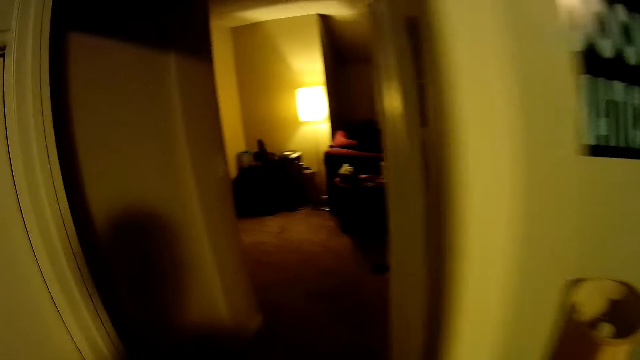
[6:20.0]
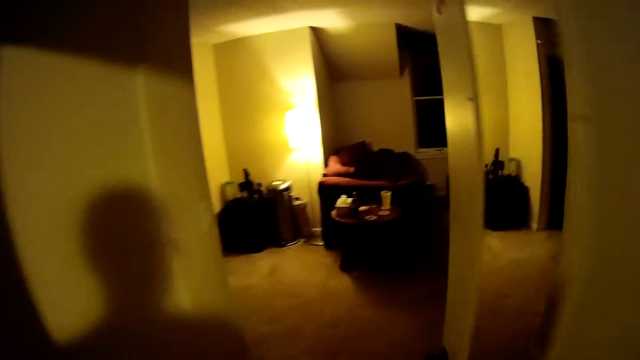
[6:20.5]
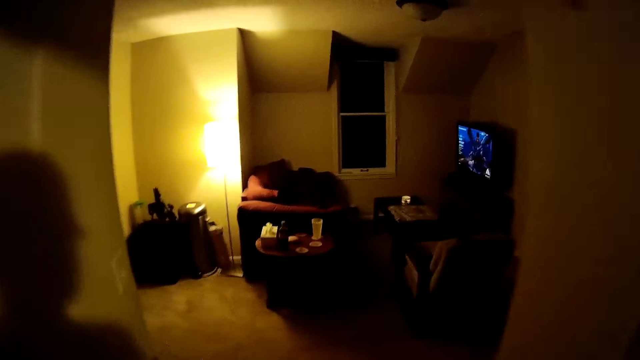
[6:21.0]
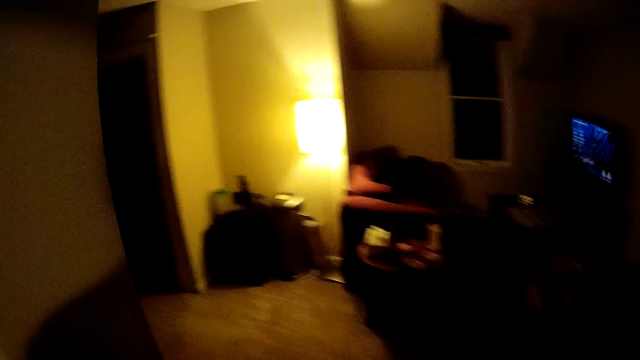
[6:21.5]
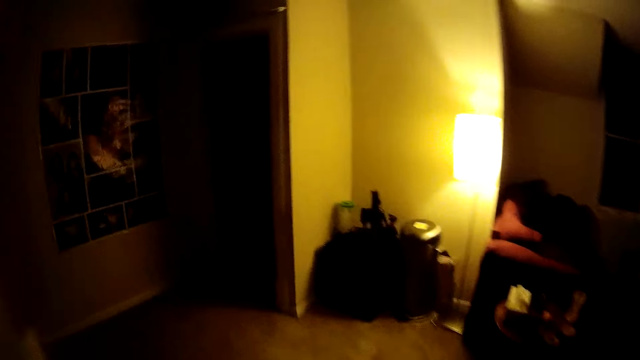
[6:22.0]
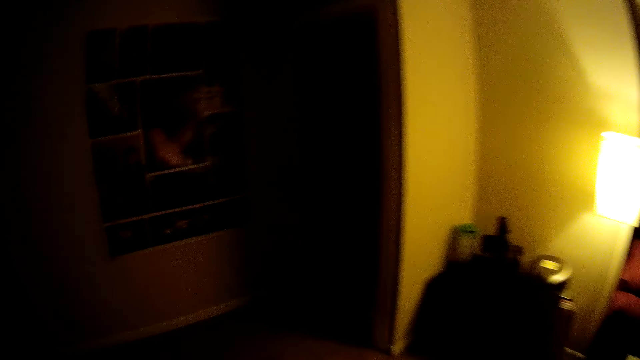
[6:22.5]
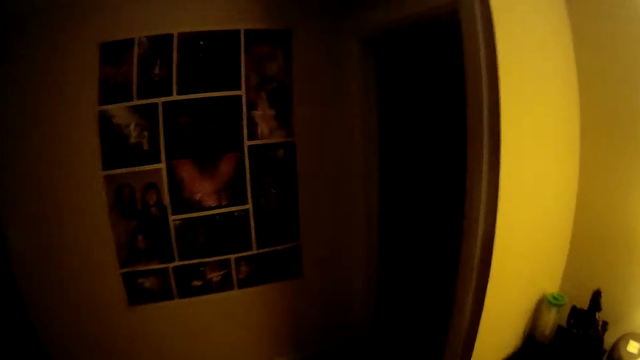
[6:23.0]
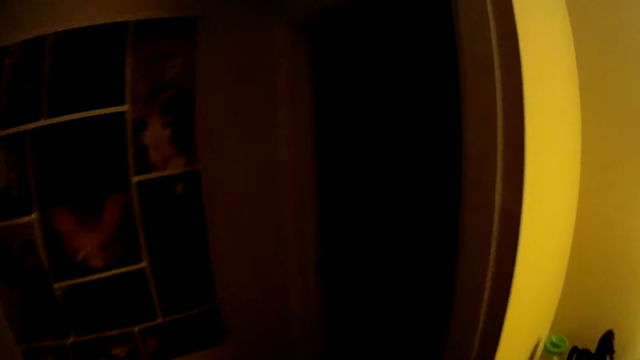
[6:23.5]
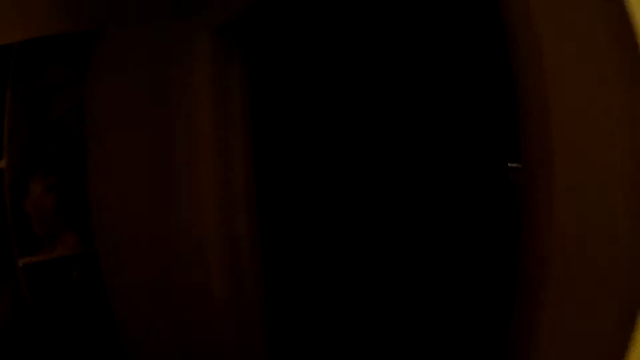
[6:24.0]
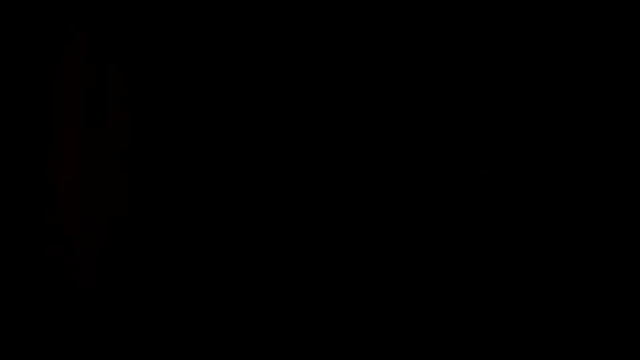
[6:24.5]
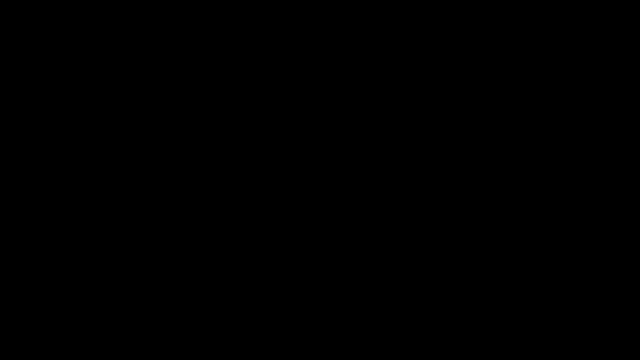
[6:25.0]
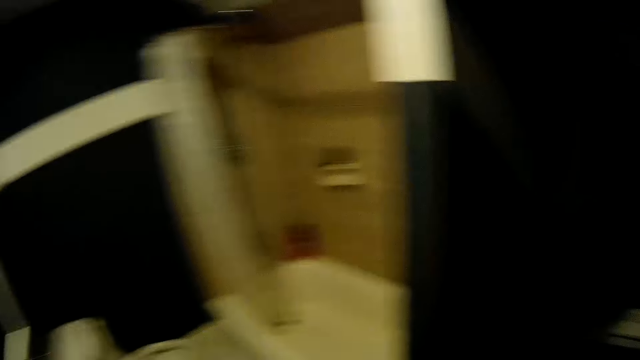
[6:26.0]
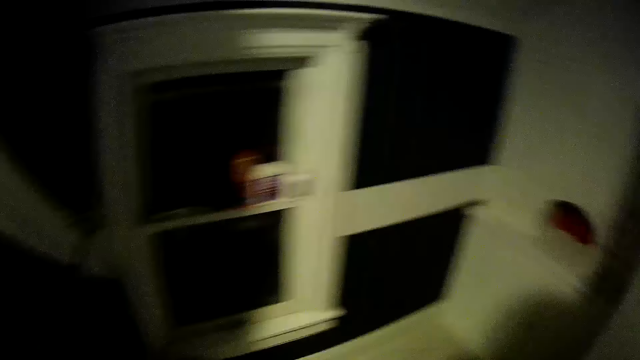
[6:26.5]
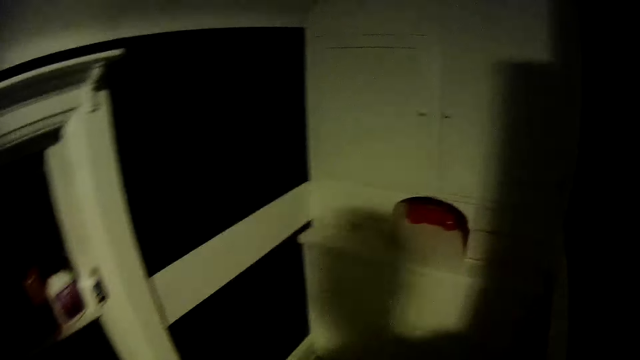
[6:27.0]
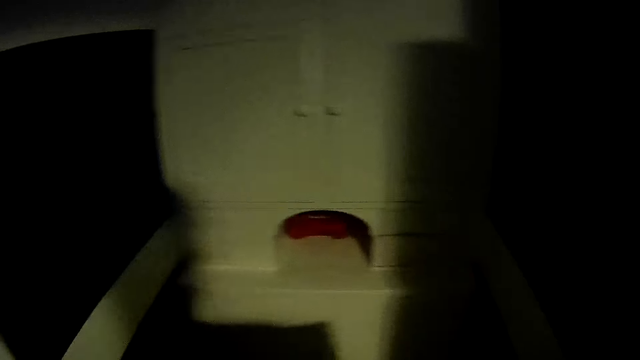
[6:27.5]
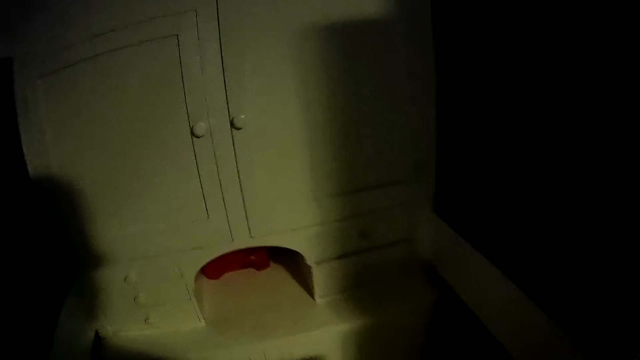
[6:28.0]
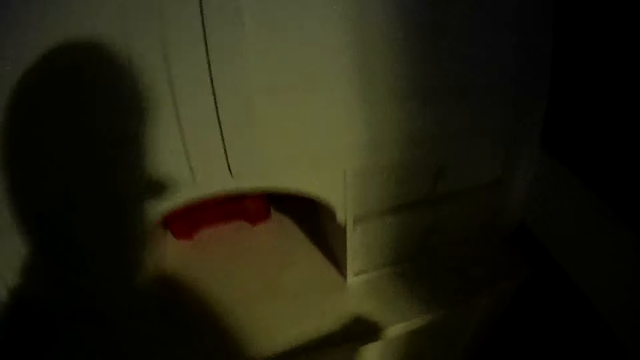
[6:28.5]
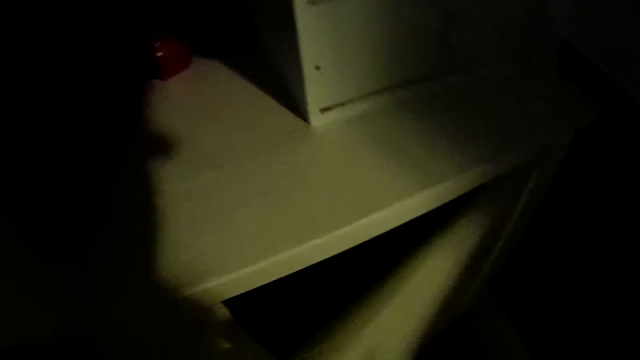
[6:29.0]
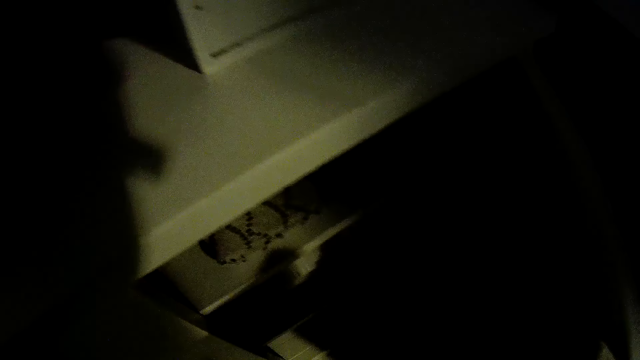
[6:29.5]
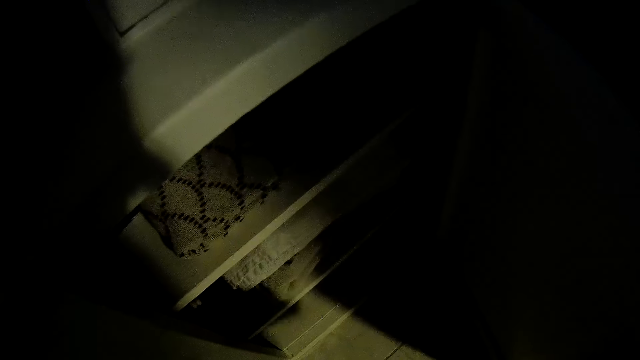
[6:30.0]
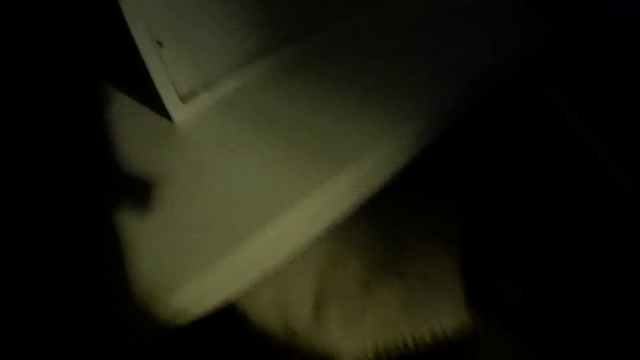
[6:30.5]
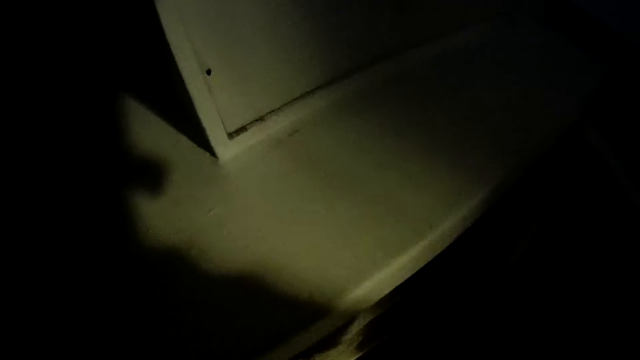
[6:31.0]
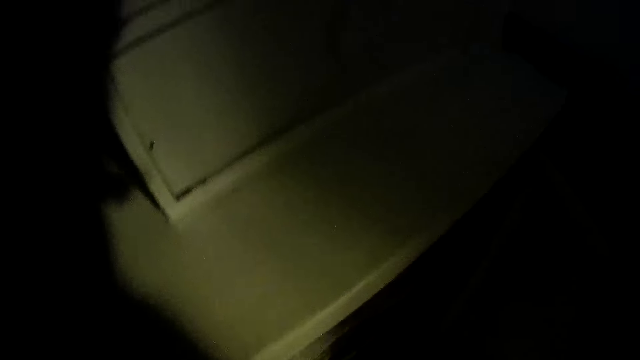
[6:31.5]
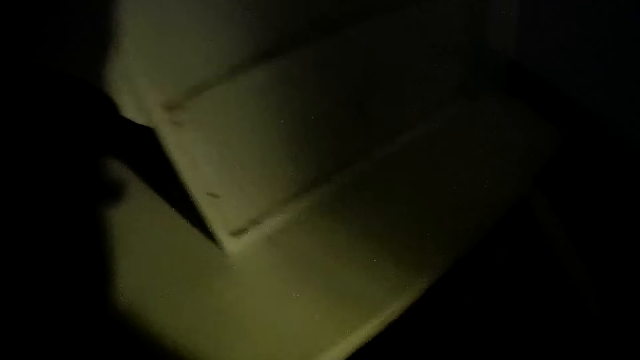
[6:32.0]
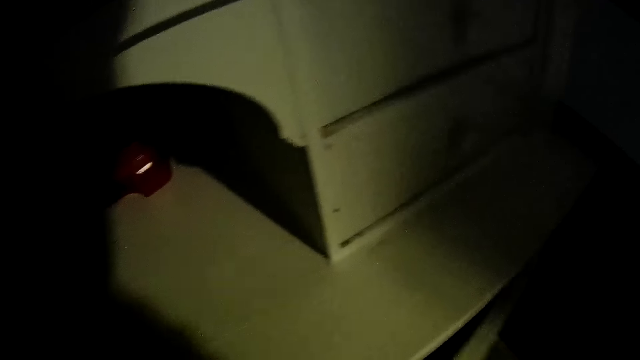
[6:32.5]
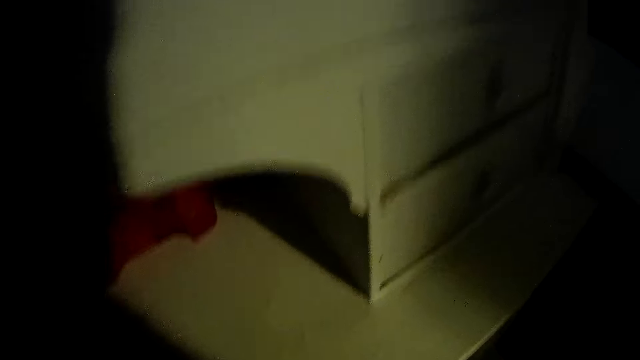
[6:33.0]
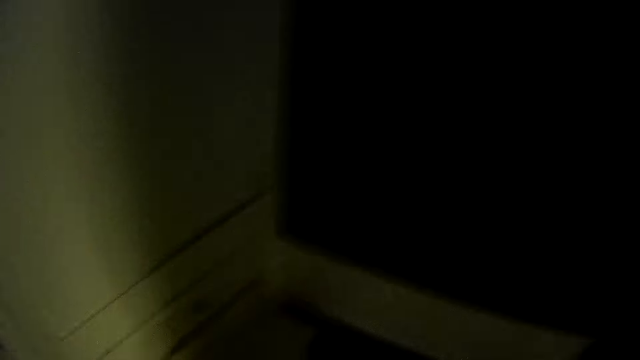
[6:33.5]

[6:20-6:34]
The camera wearer walks out of the bedroom. They switch on the lights. They open the cabinet door. They put a towel in the cabinet. They close the cabinet door.
